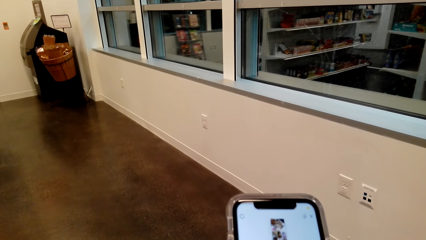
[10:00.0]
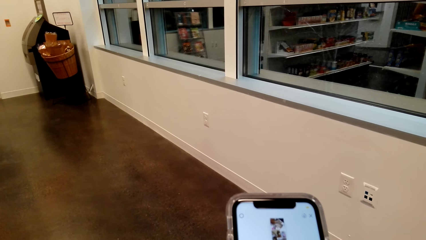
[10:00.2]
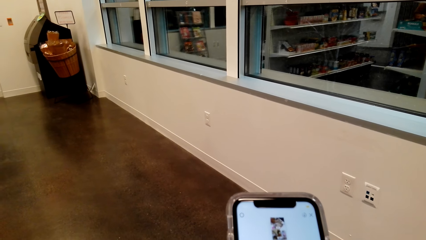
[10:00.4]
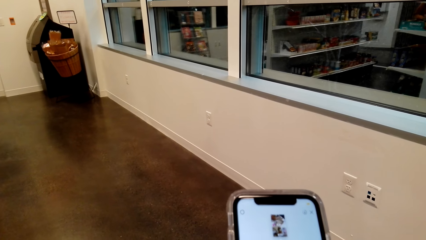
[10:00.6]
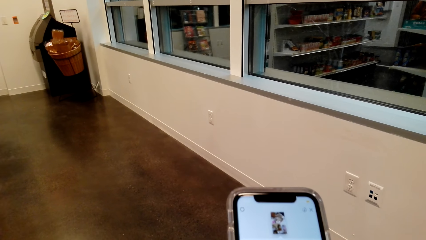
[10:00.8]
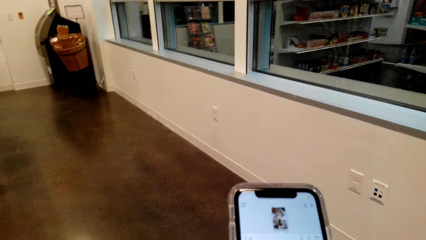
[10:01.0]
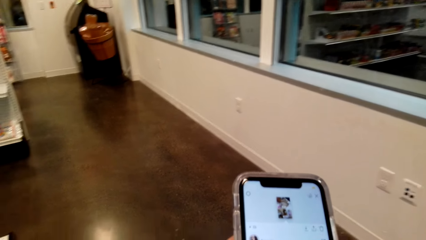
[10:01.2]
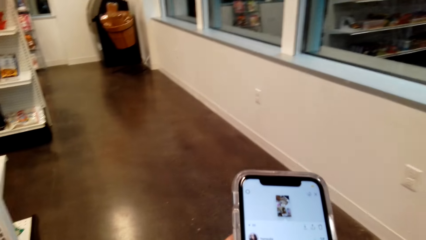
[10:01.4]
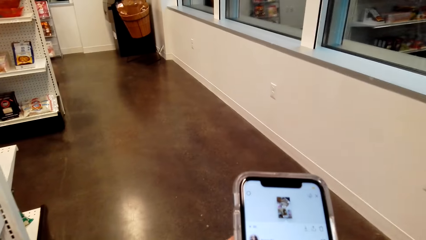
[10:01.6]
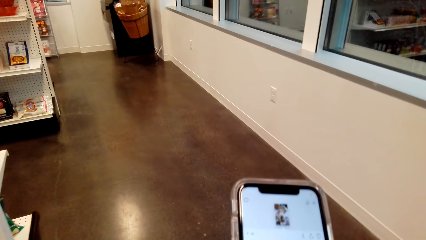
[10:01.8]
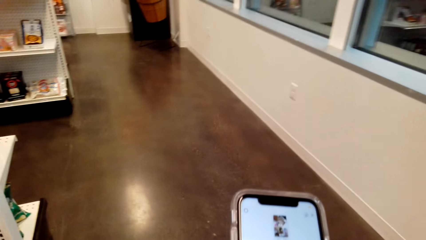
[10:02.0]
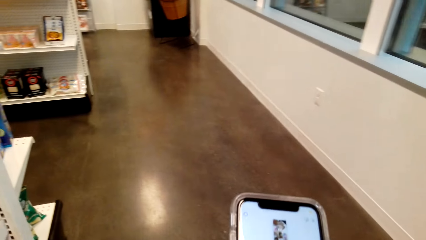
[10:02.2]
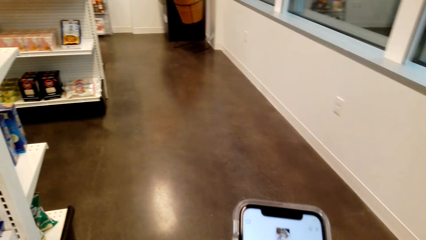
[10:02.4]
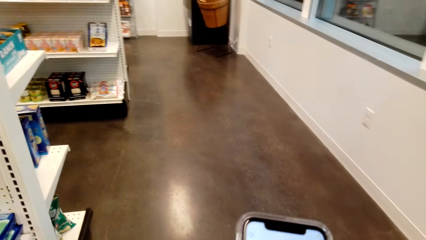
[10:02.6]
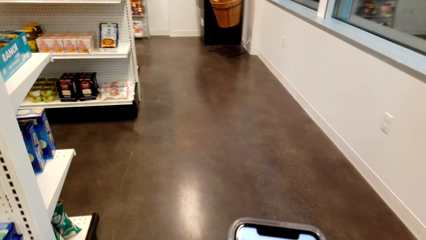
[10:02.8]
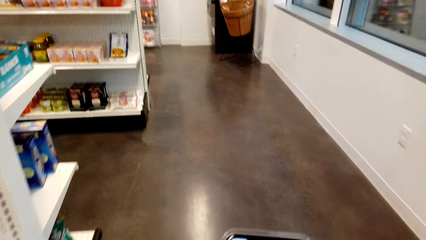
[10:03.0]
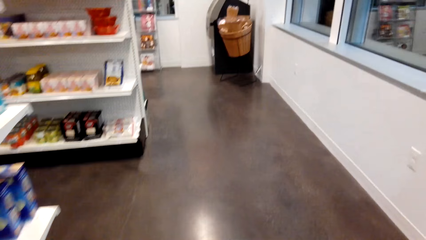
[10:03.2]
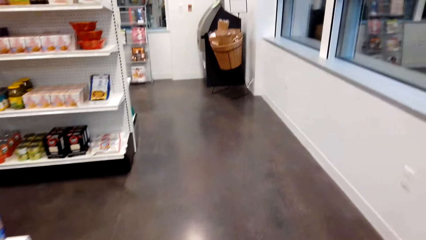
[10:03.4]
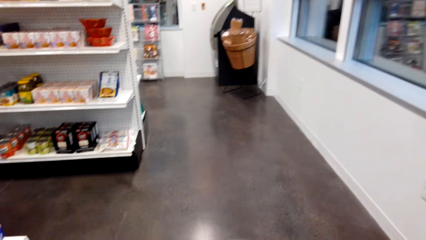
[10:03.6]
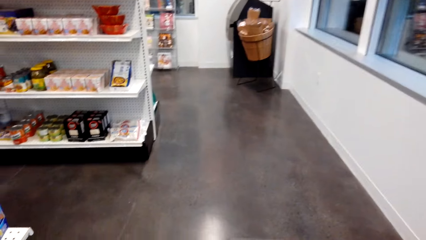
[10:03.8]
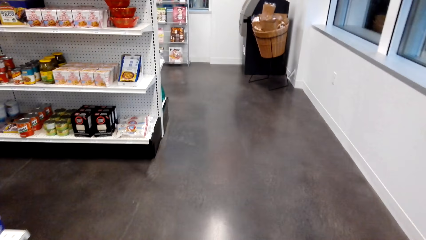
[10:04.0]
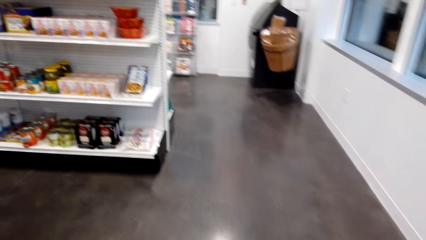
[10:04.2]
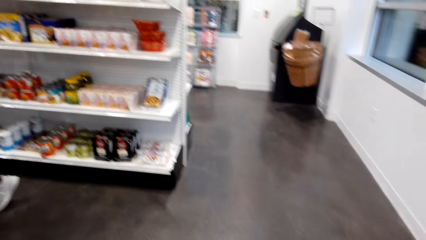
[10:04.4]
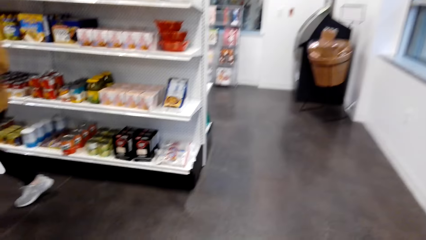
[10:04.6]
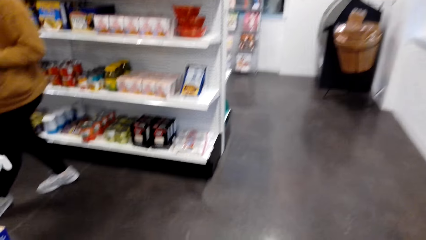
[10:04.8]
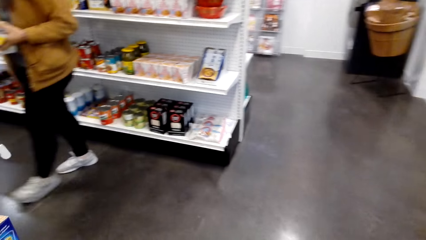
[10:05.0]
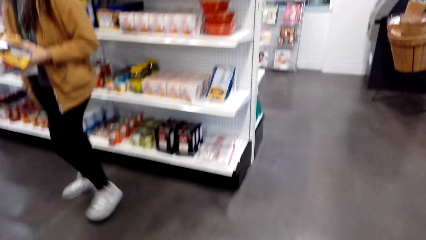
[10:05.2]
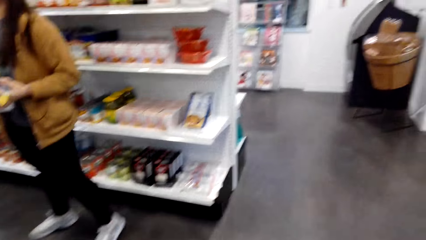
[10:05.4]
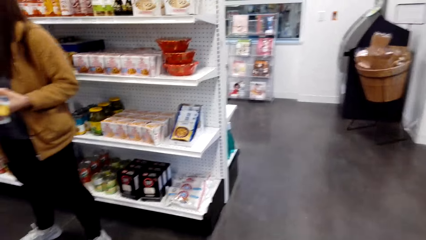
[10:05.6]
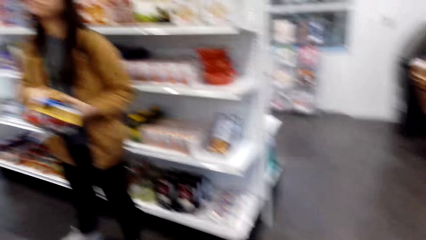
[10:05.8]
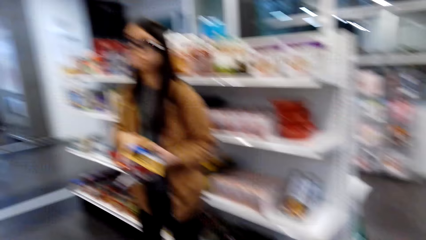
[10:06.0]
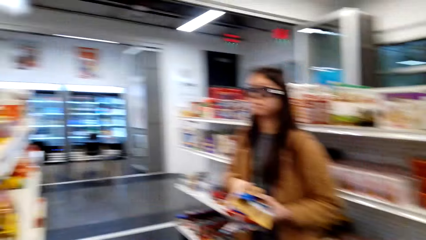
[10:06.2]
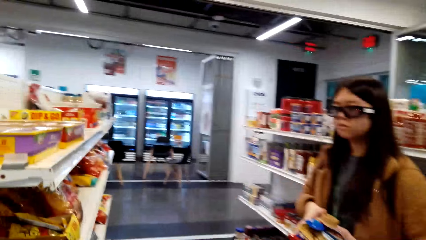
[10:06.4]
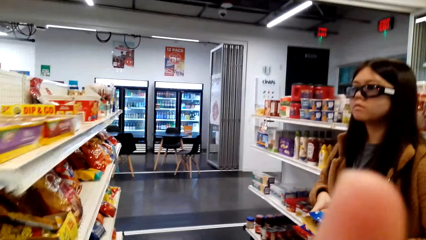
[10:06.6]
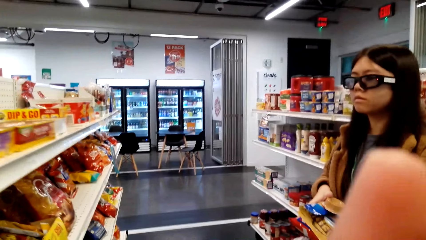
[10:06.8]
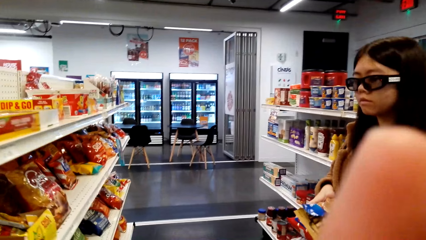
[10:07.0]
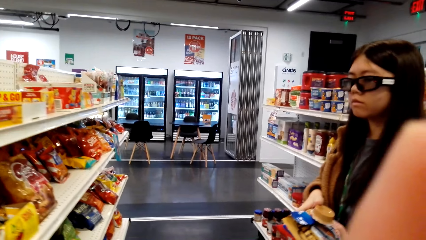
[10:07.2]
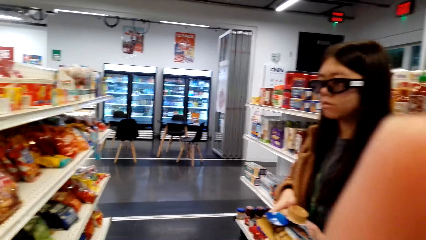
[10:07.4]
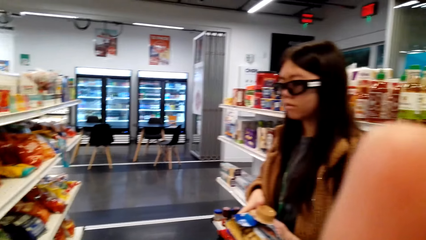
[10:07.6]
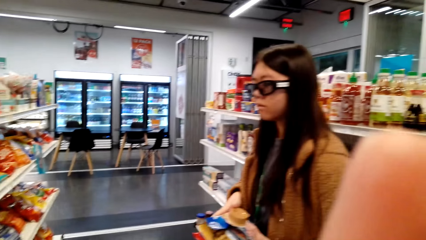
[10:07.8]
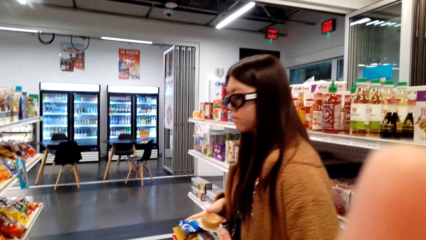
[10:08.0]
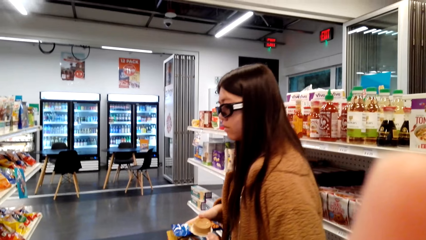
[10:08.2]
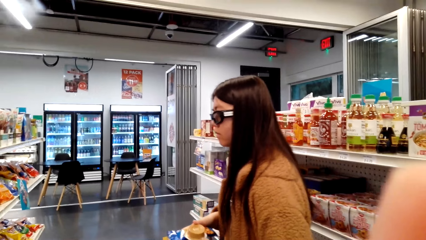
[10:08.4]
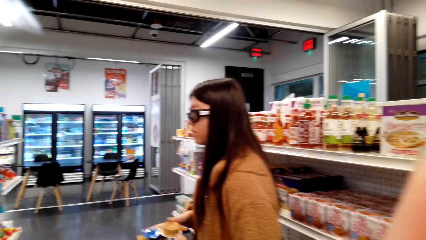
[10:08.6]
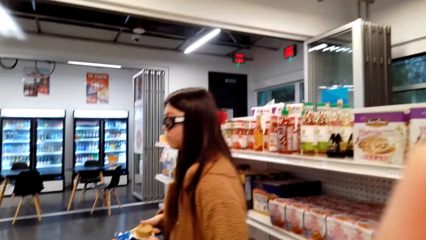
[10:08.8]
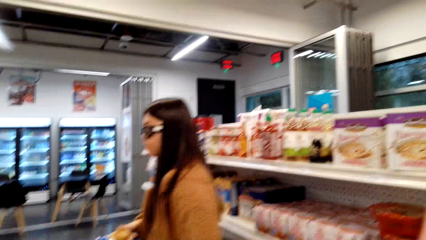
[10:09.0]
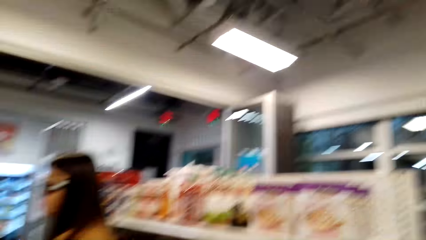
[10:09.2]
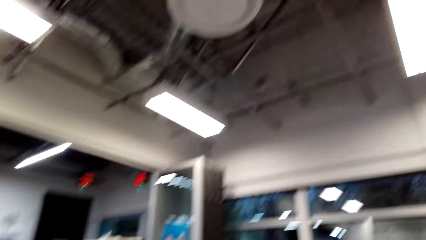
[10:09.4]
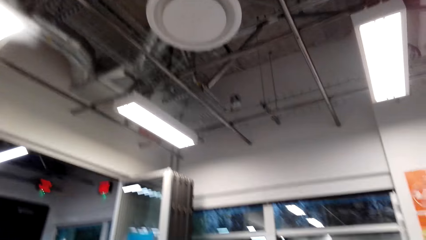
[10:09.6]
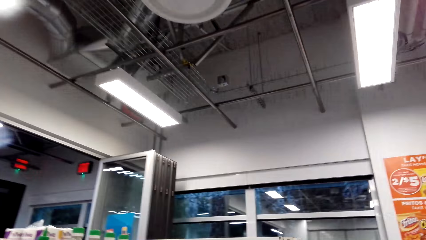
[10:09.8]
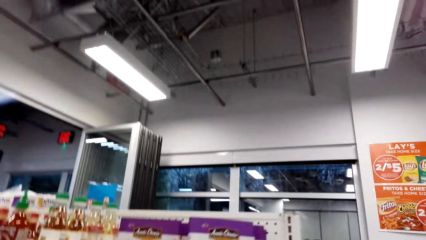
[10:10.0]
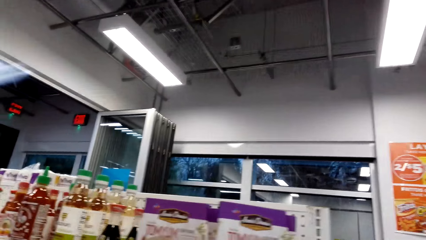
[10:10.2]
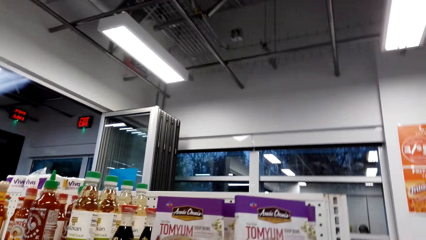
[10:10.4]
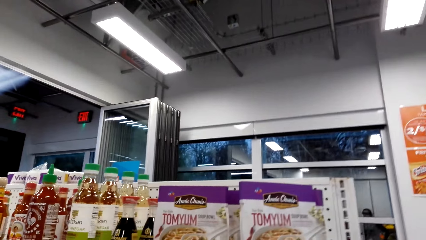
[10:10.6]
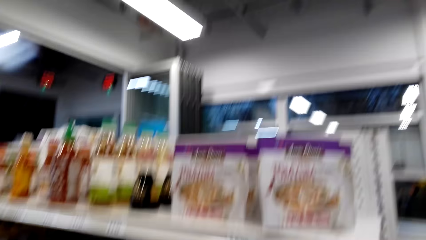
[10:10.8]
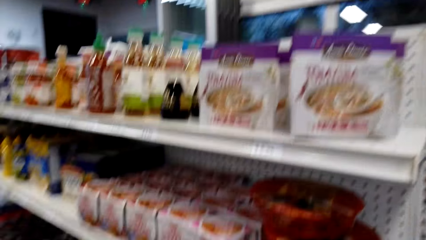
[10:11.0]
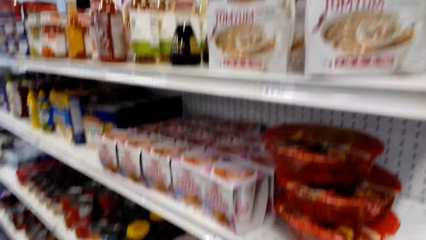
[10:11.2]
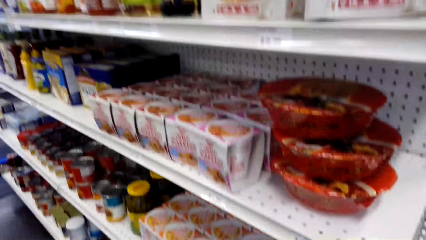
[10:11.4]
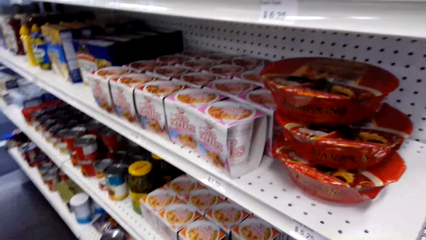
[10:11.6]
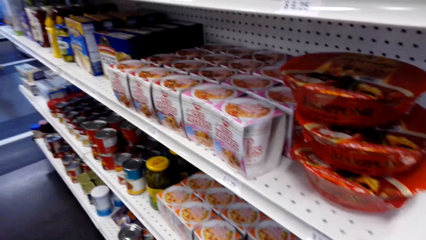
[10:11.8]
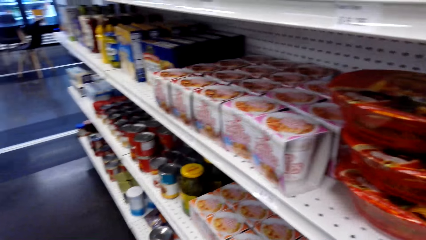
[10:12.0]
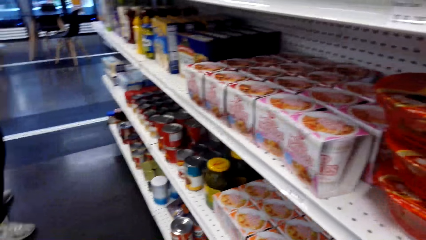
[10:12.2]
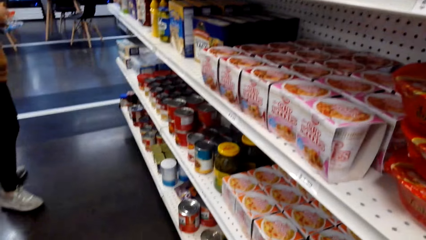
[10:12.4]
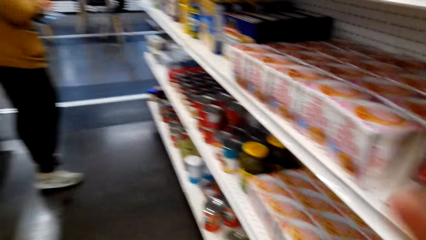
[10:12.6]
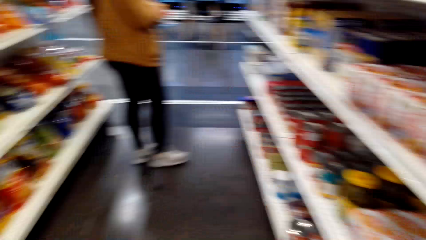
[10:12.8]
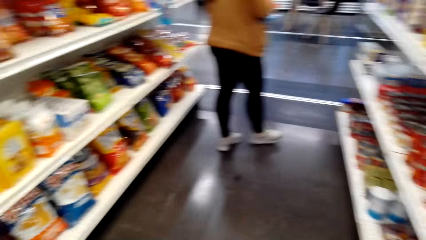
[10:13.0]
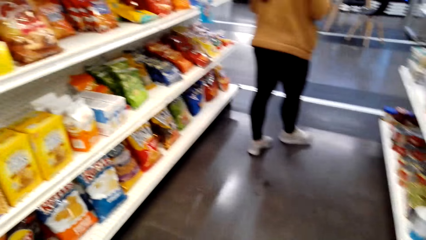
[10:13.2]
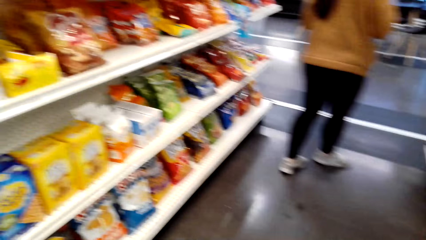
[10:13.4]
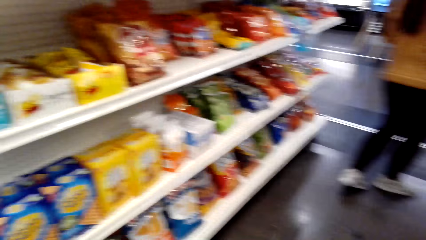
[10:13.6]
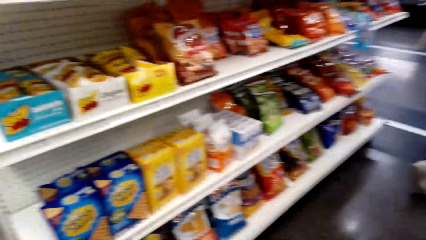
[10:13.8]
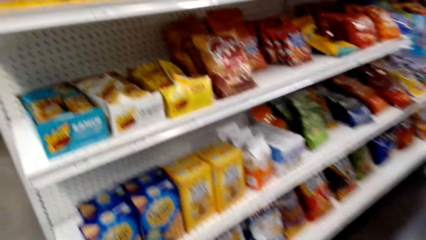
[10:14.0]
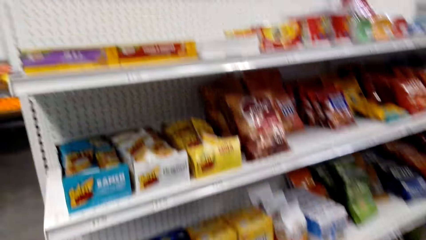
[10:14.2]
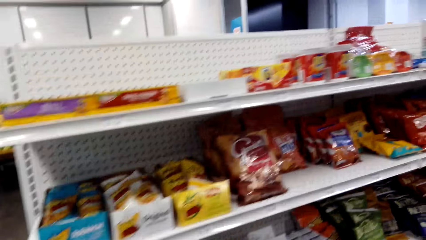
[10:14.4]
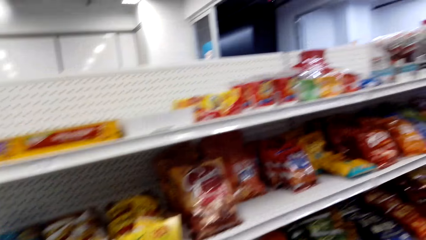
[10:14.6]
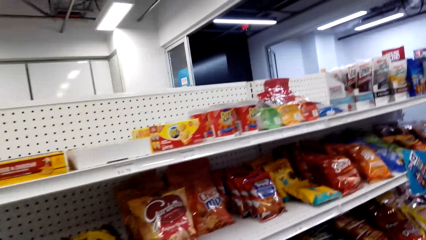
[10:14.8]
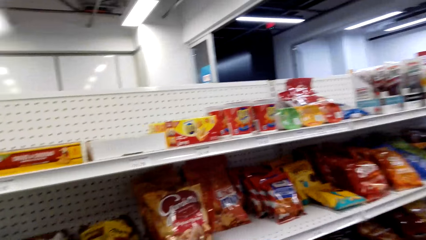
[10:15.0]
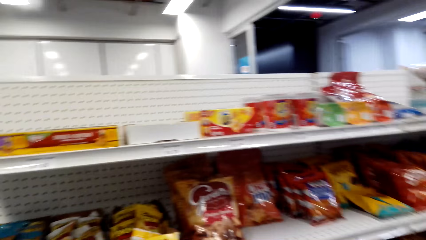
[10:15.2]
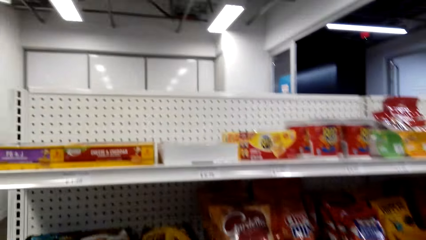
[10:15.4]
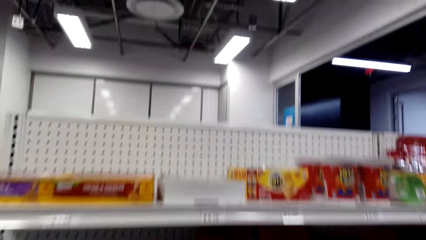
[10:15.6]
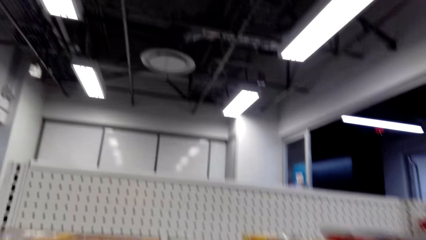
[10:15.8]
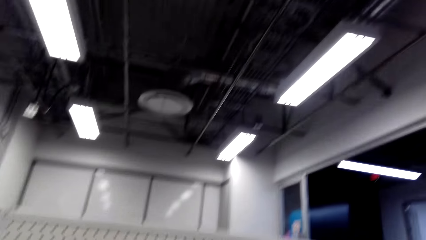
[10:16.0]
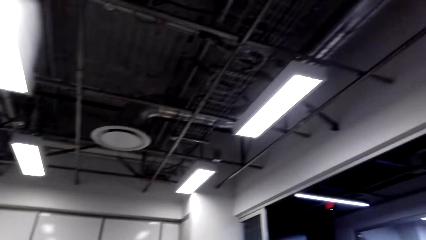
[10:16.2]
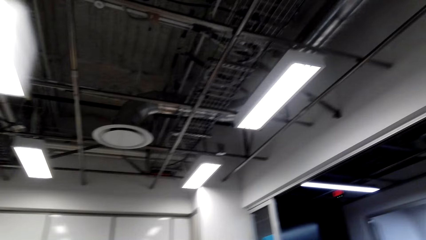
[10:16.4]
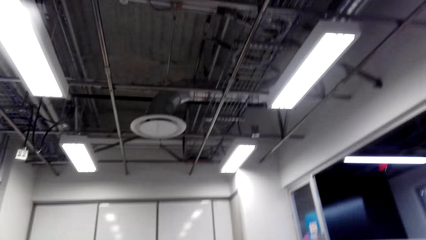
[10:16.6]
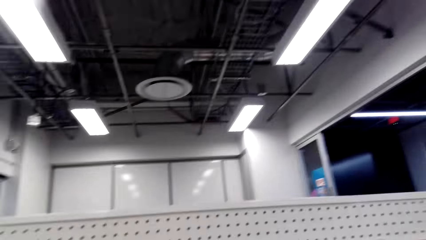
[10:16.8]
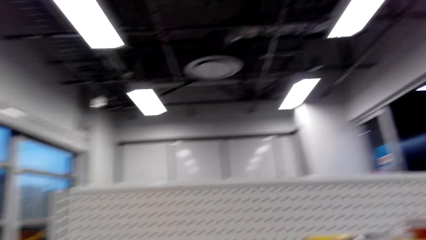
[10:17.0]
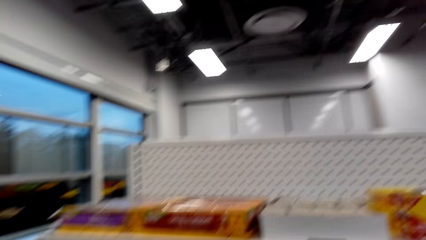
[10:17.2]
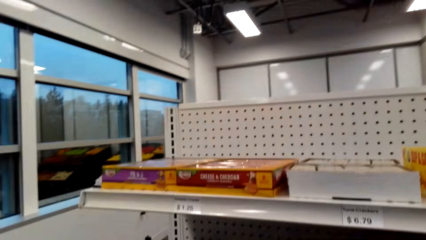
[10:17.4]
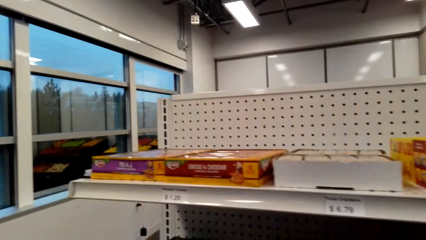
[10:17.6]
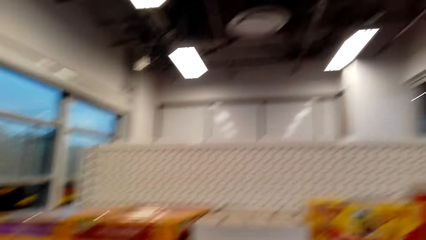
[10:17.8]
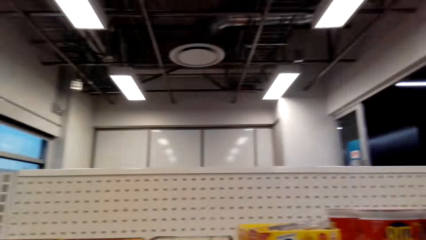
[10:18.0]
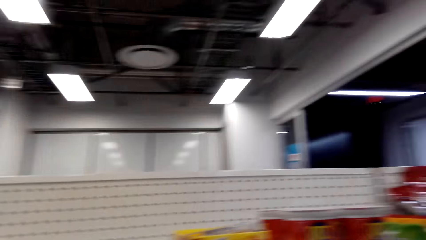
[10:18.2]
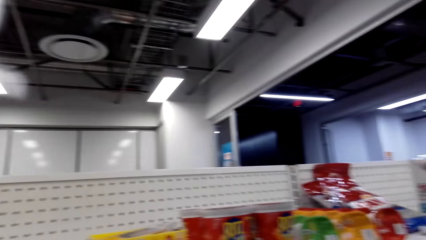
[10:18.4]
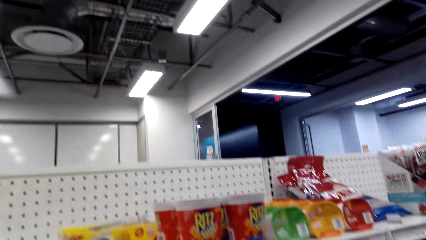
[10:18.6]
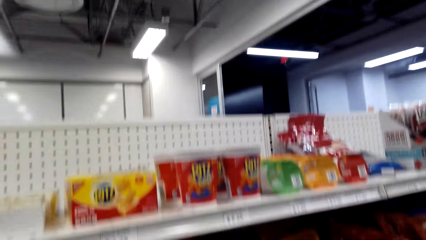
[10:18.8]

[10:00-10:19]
The camera wearer walks around a supermarket. They look around. A lady picks up items from a shelf. The lady looks around the supermarket. The camera wearer looks around the supermarket. The lady walks around the supermarket. The camera wearer walks around the supermarket.
